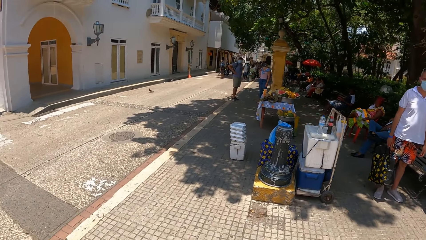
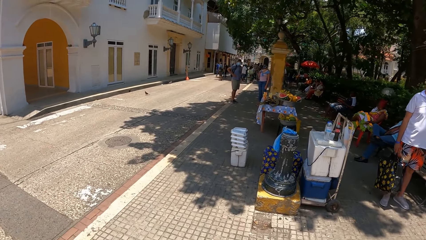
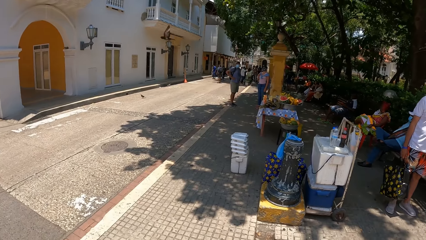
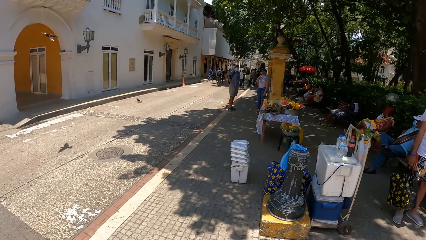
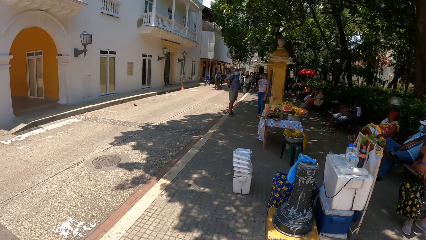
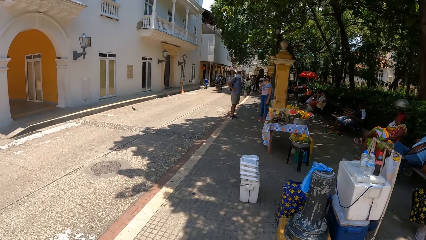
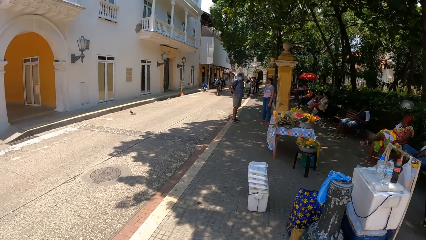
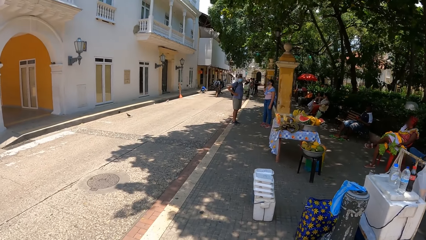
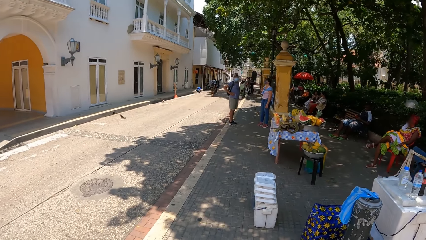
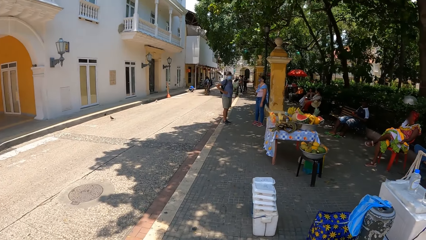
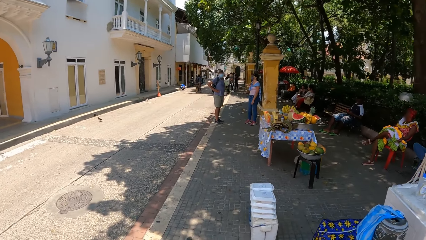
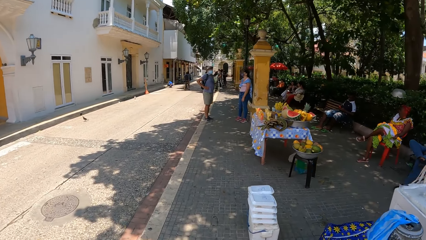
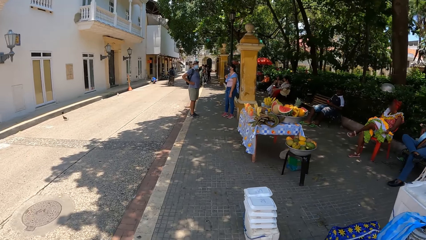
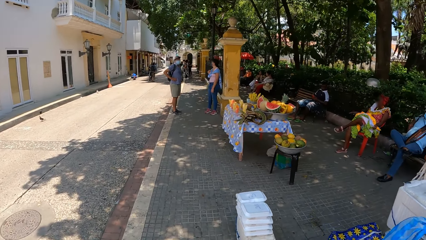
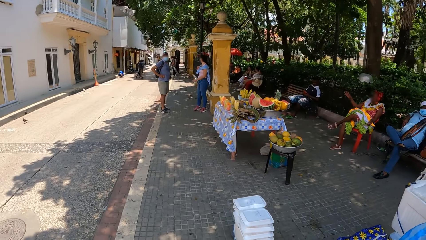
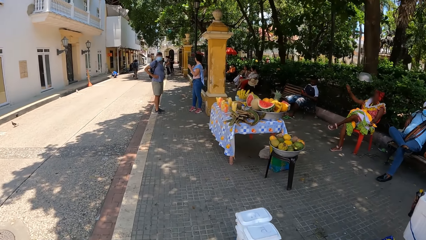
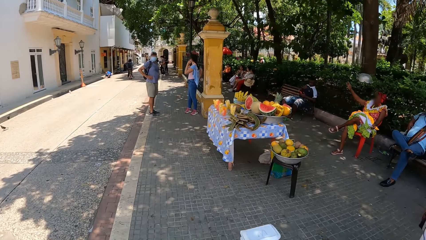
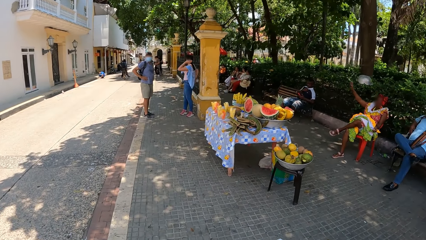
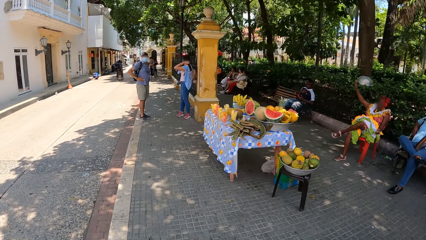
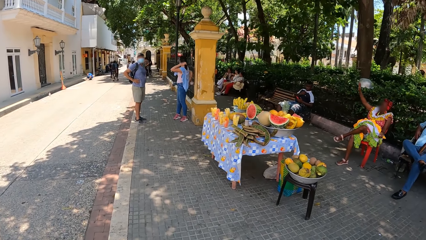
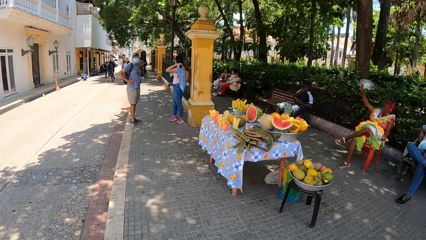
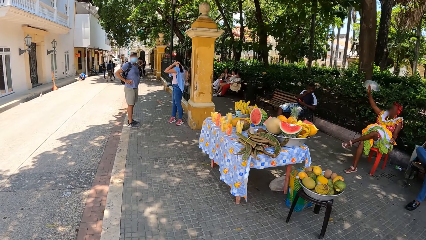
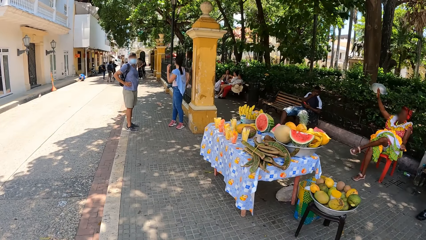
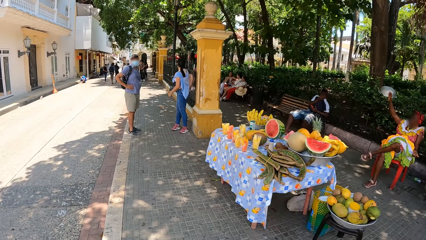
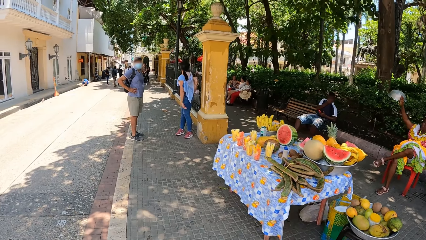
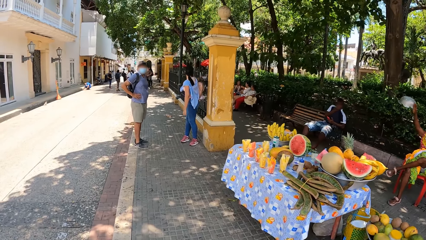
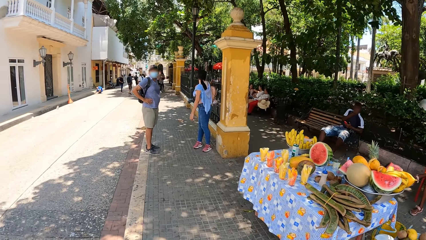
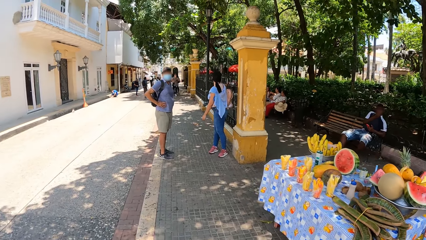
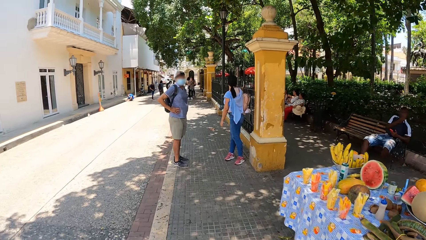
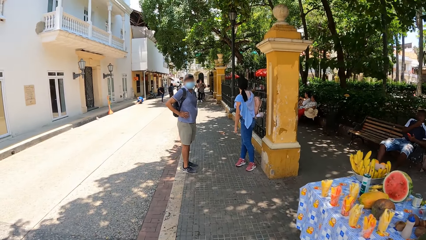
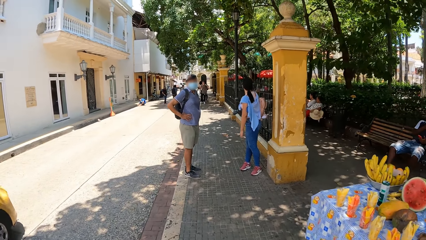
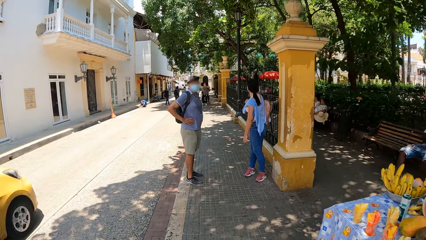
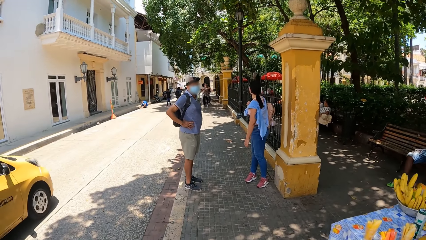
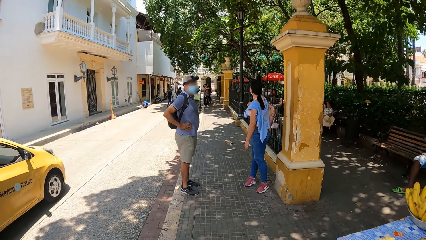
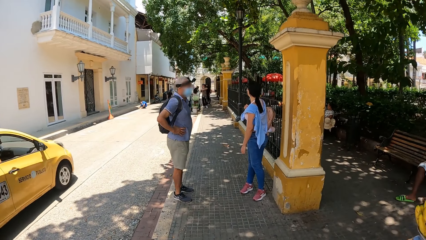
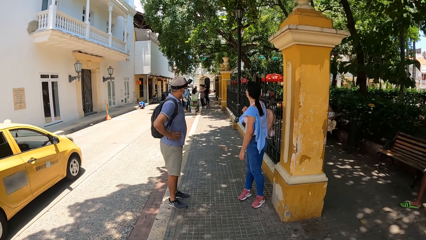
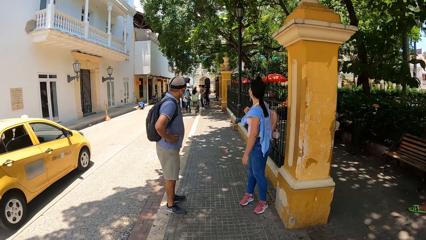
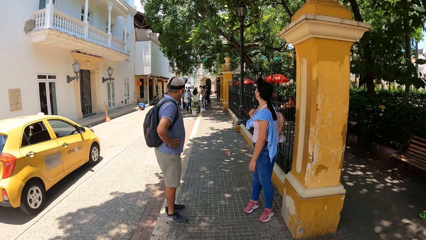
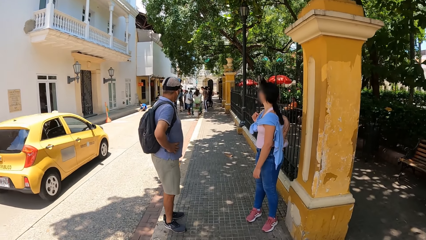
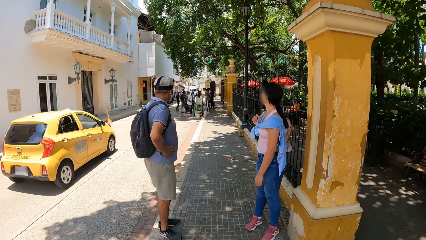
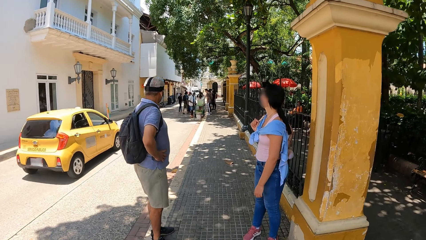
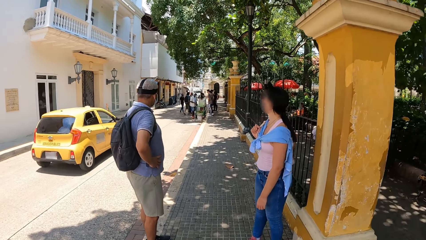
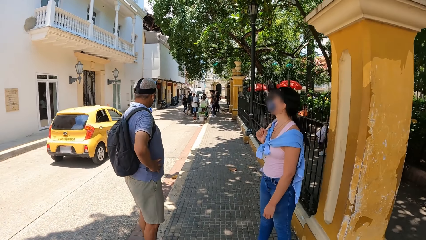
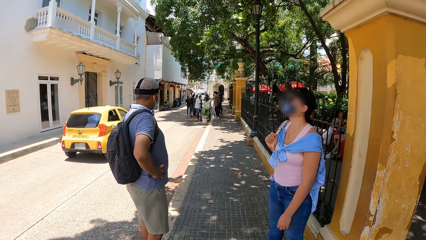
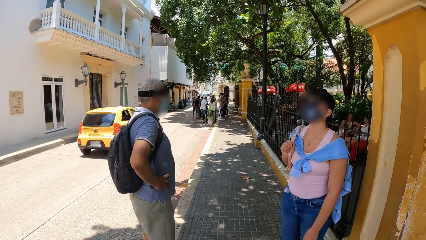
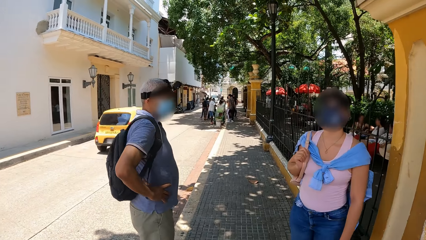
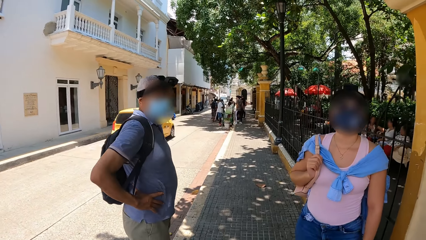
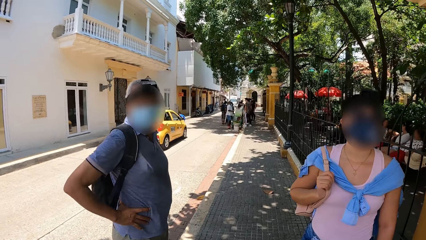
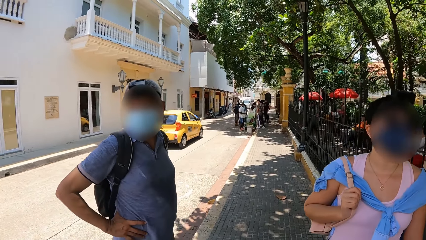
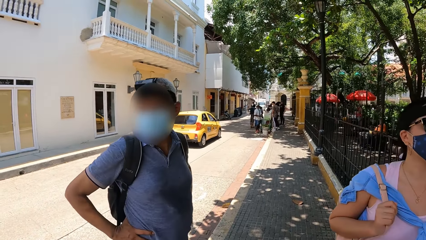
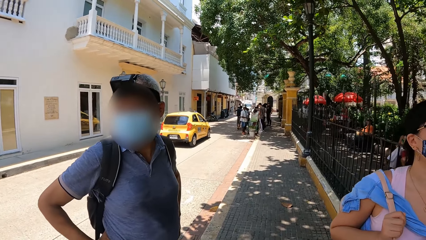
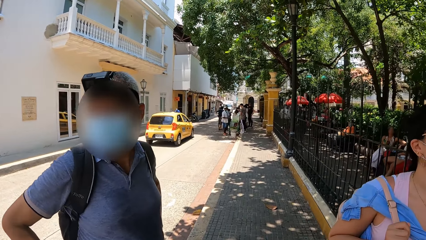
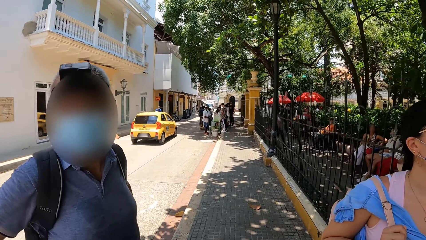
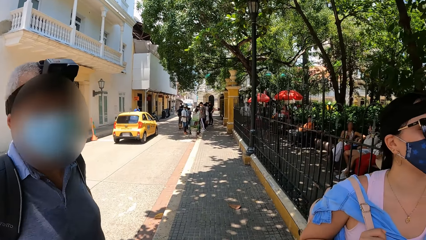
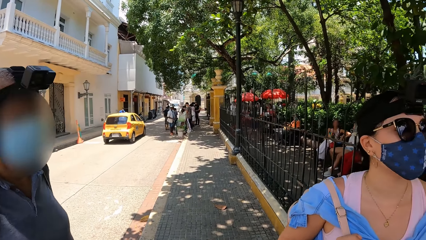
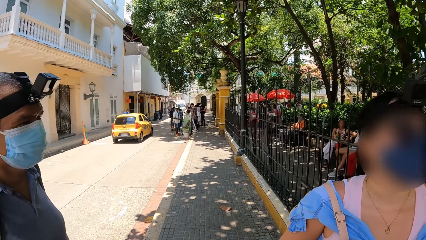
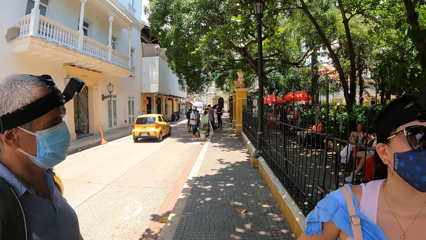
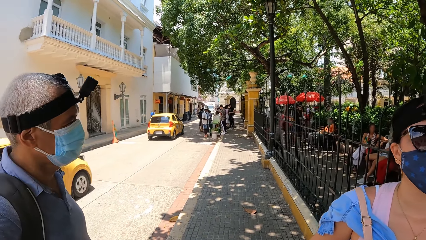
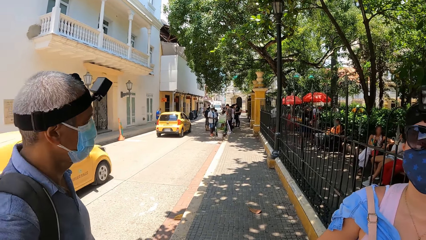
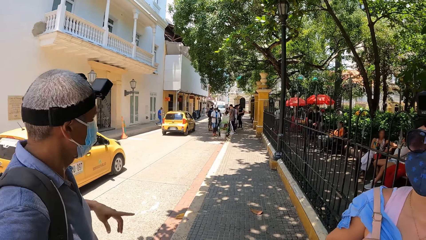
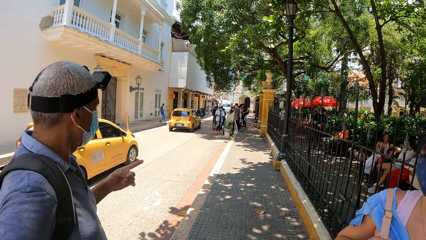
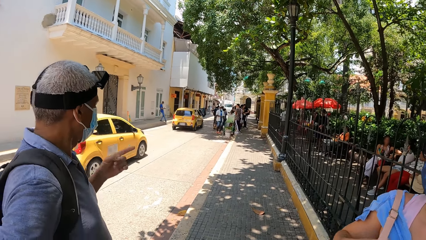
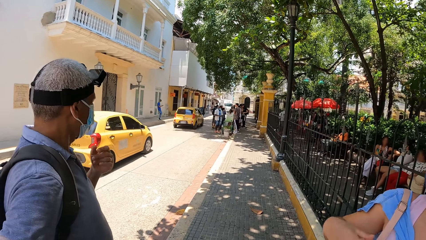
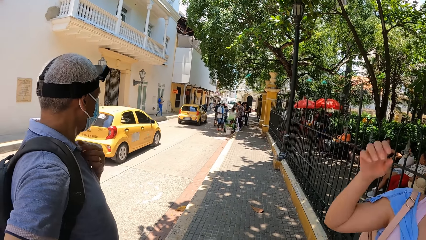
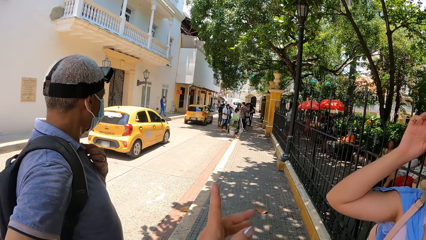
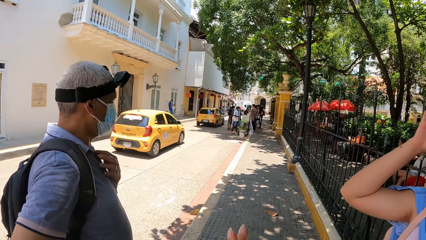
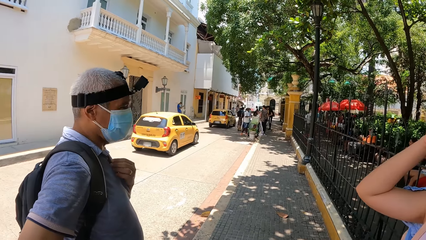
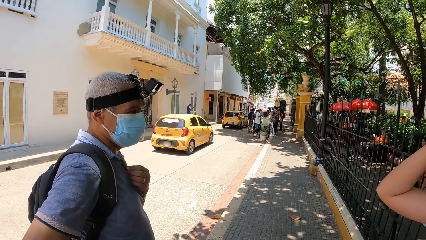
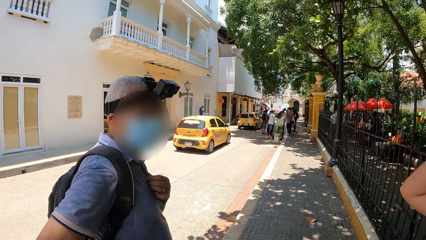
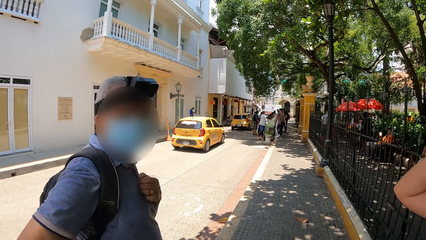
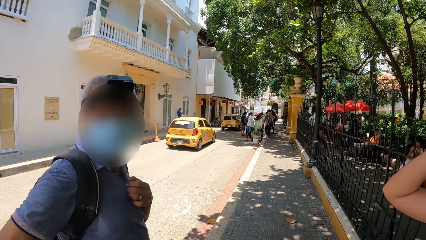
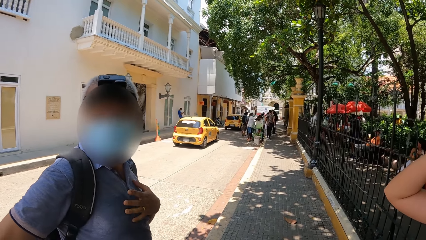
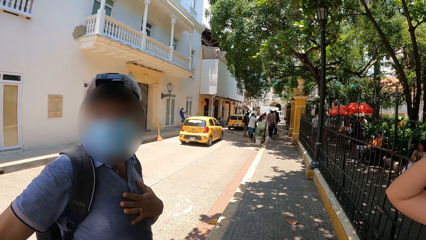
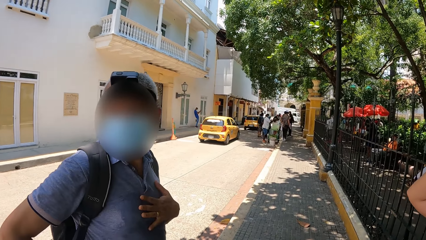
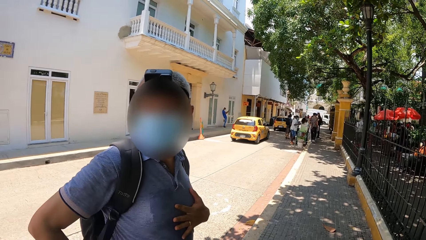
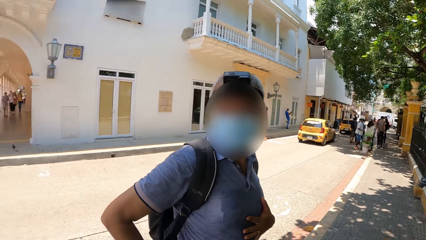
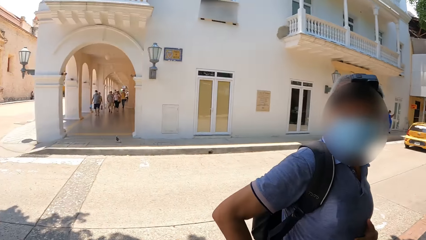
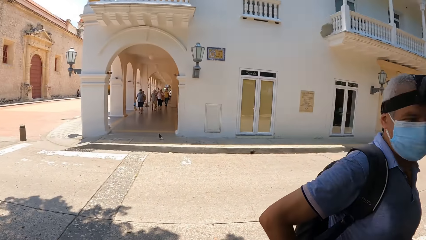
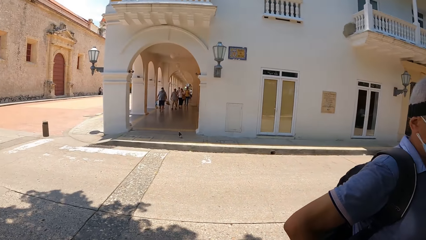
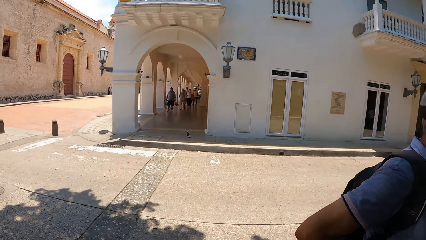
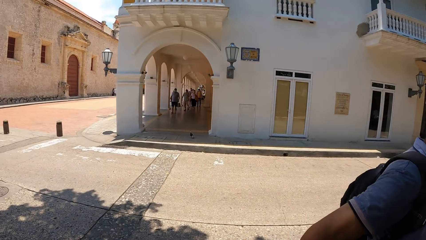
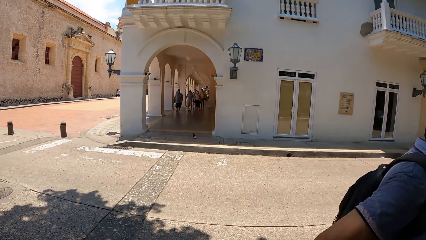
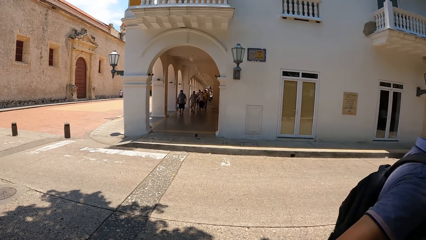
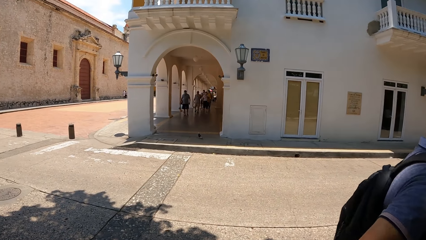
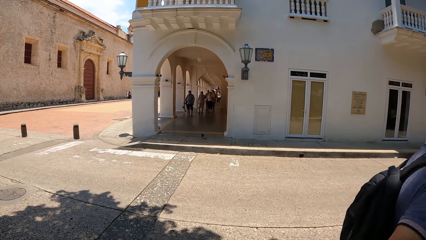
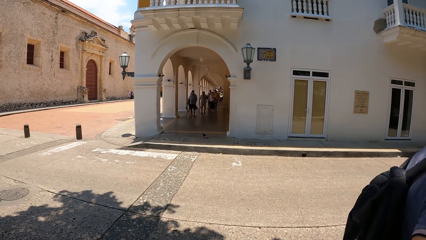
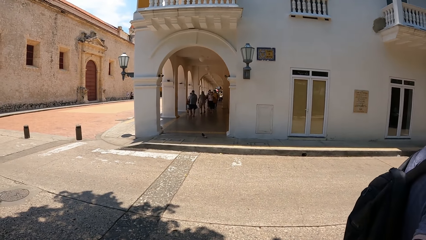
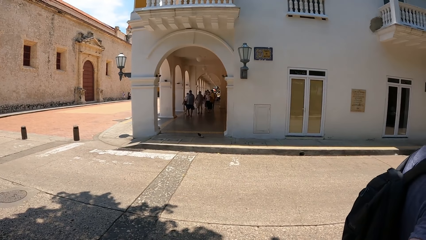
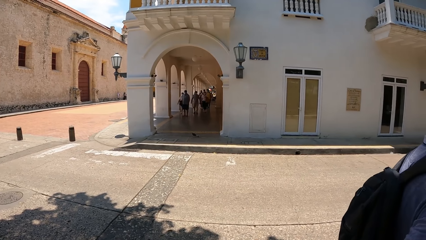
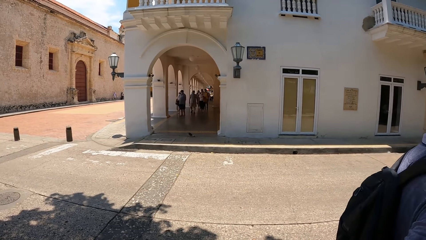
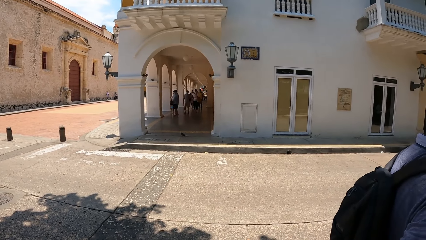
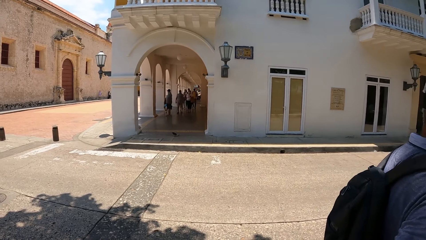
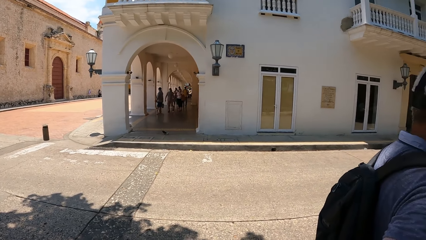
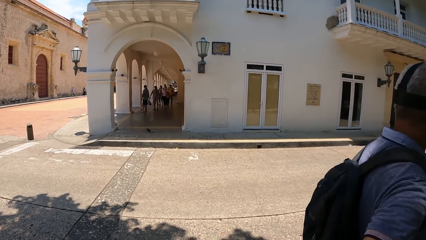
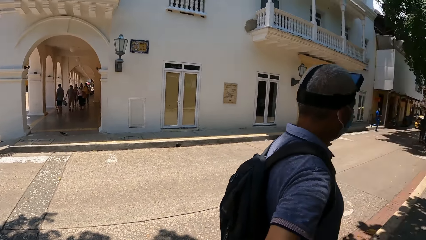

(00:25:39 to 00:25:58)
The camera wearer walks on the pavement. They look around.
